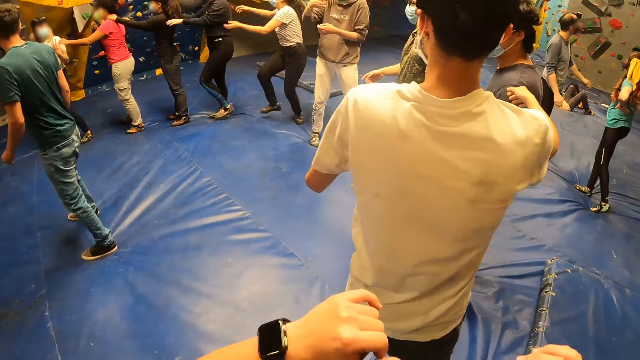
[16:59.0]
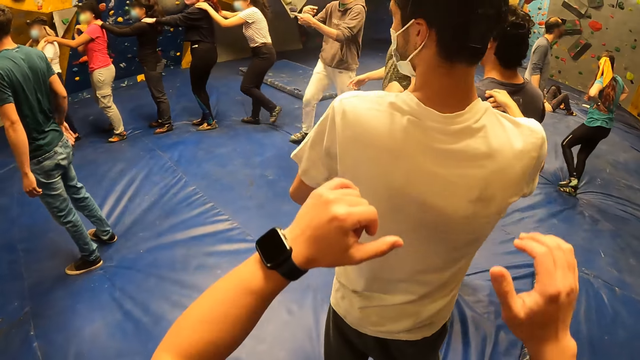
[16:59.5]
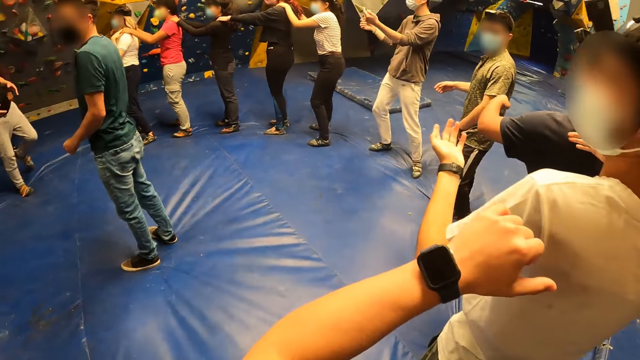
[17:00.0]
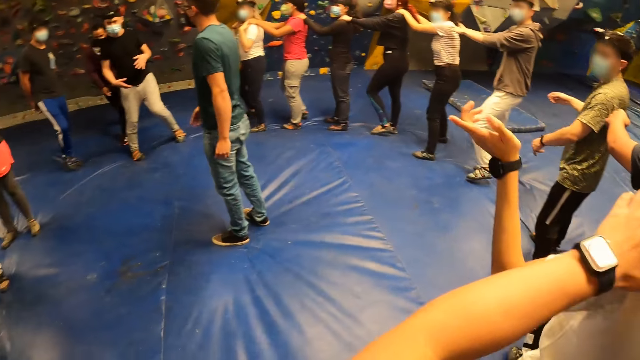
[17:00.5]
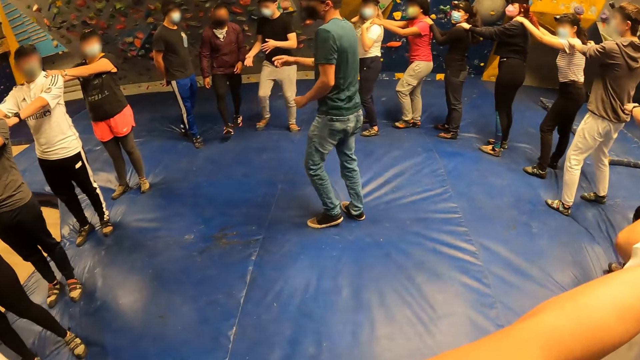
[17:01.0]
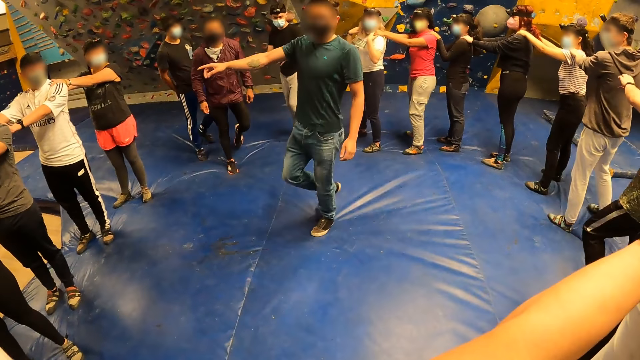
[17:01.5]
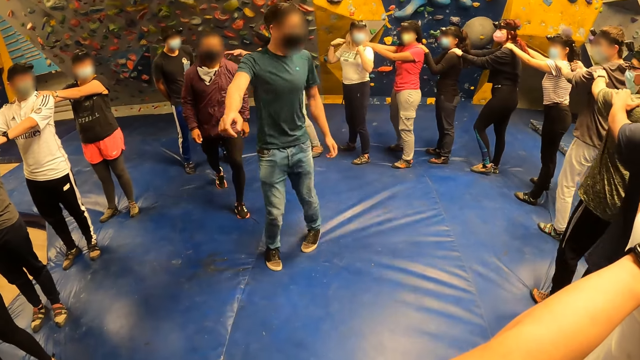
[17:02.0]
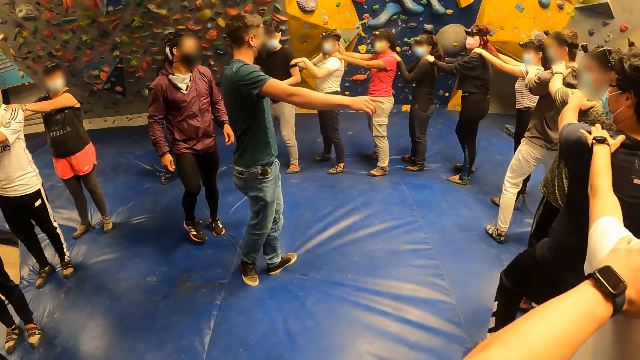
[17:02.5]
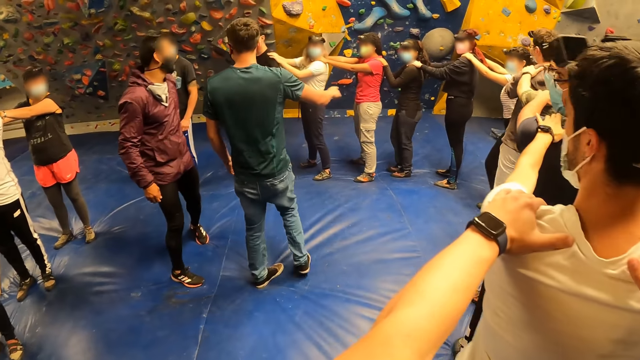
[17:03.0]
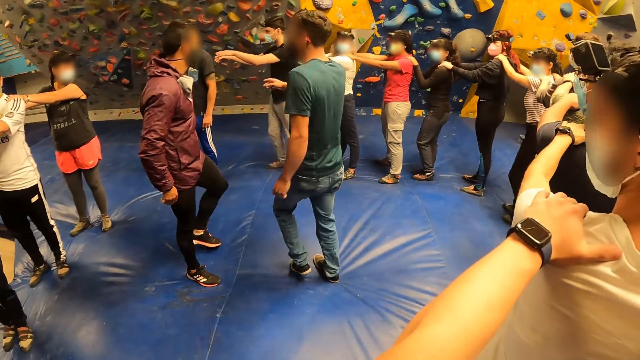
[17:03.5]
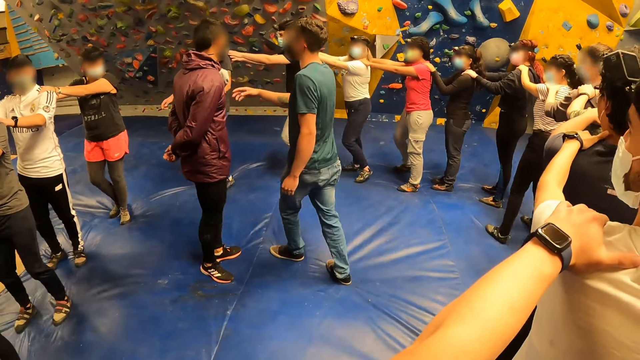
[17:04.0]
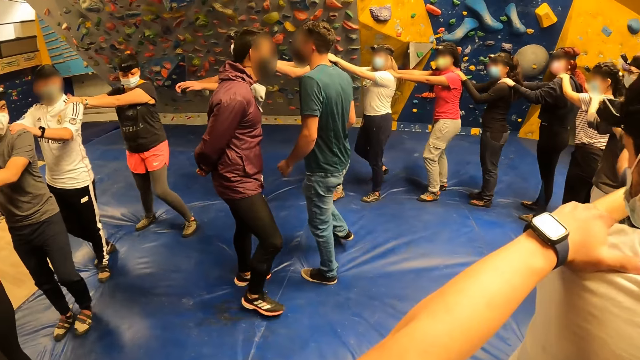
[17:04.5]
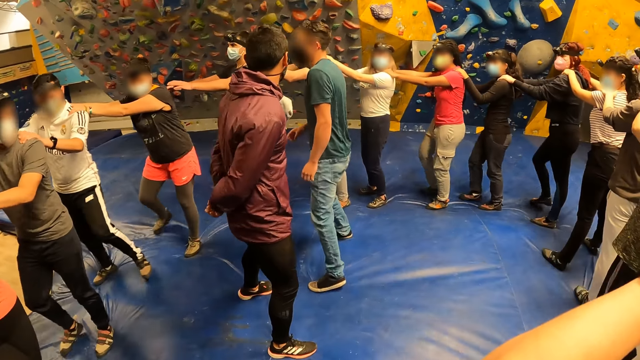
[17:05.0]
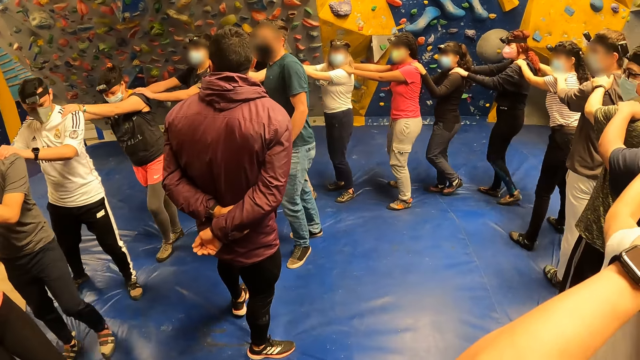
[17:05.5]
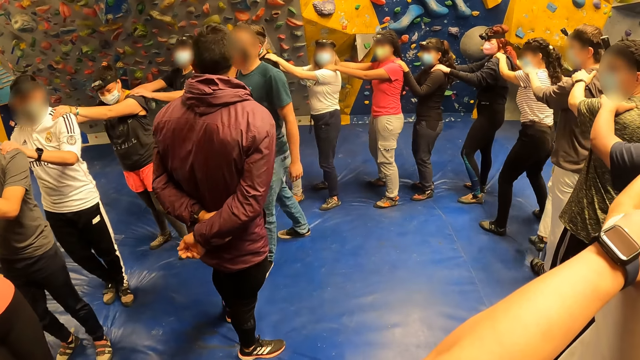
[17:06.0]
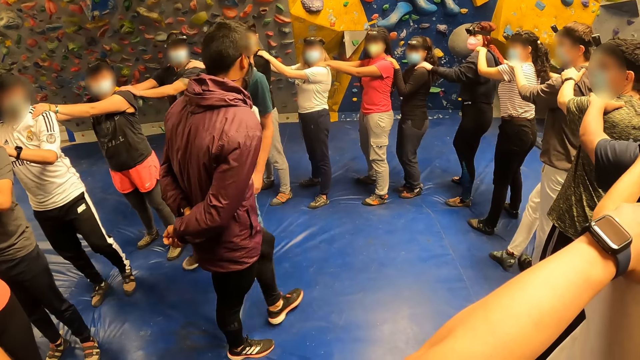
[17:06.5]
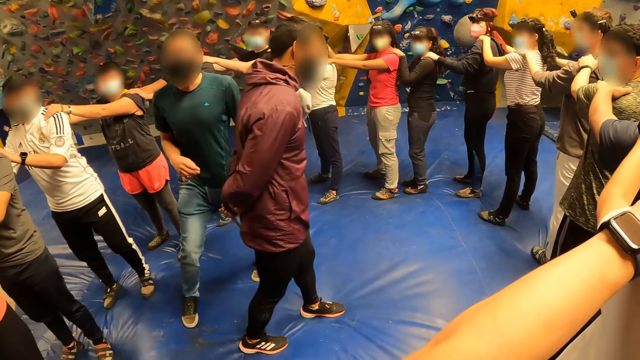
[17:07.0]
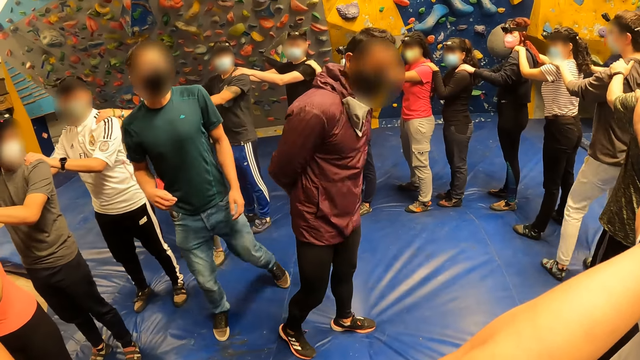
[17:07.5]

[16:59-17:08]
A lady forms a circle of hands on shoulder backs with two other ladies and another person. The camera wearer makes a circle of hands on shoulder backs with a man. He places his hands on the man. Another man joins the circle. A third man gestures and converses inside the formed circle. A fourth man walks towards the third man in the circle. The fourth man stands inside the circle. The camera wearer moves anticlockwise in the circle with hands on each other's shoulders. Another lady steps backwards to a fifth man in the circle. The fifth man puts his hands on the lady's shoulder backs. The camera wearer moves anticlockwise with the others. The third man and the fourth man gesture and direct the crowd.
